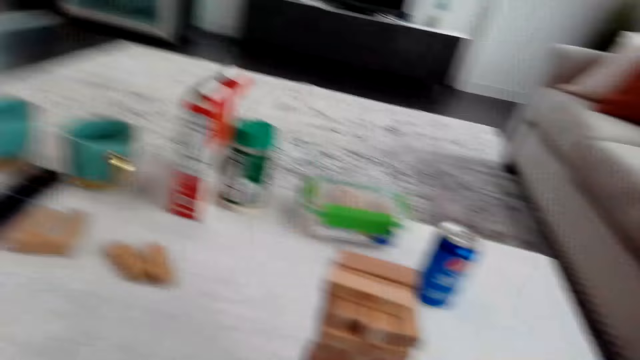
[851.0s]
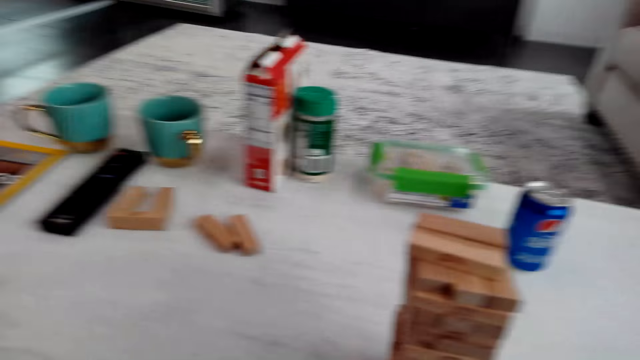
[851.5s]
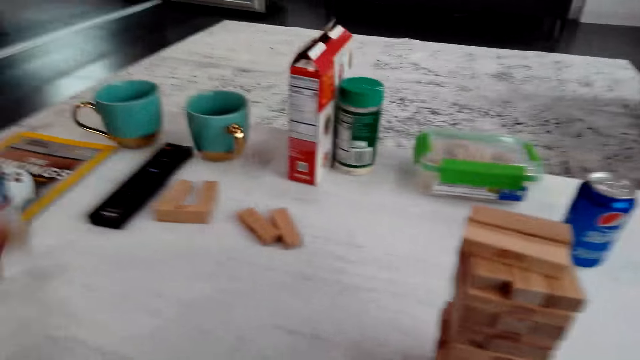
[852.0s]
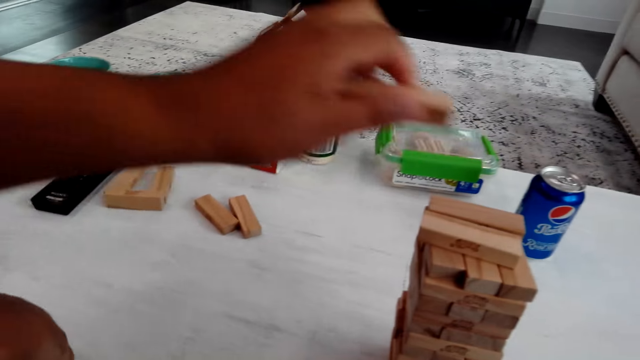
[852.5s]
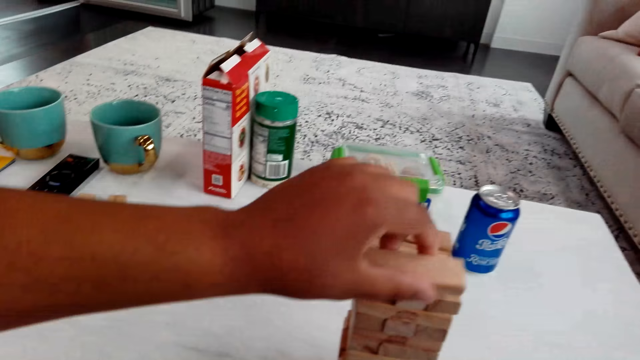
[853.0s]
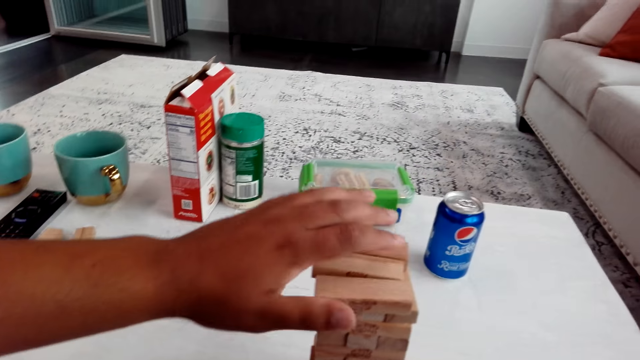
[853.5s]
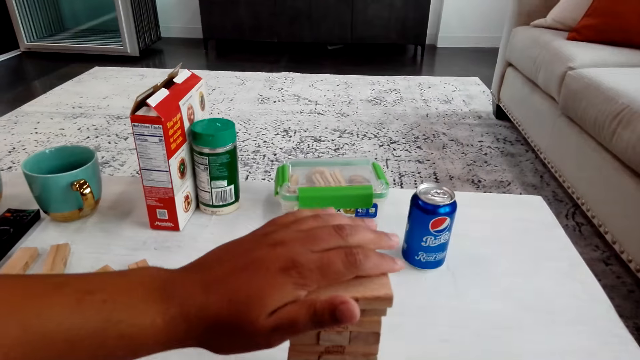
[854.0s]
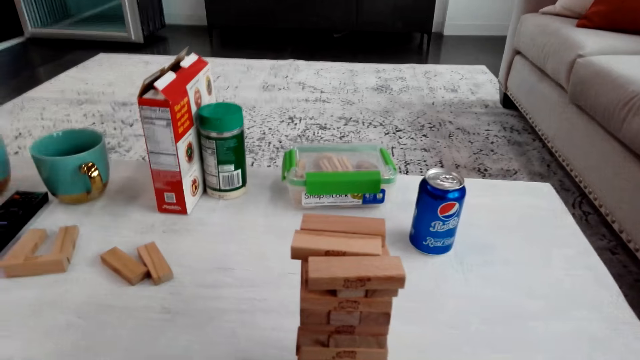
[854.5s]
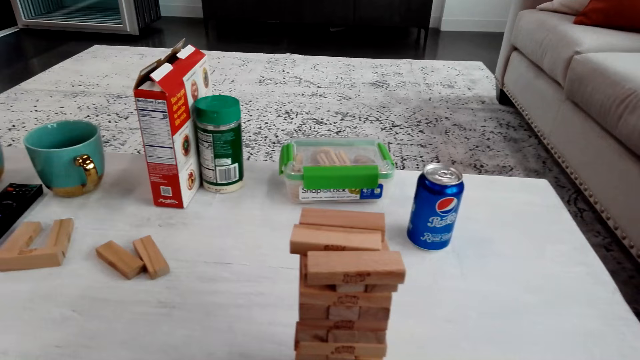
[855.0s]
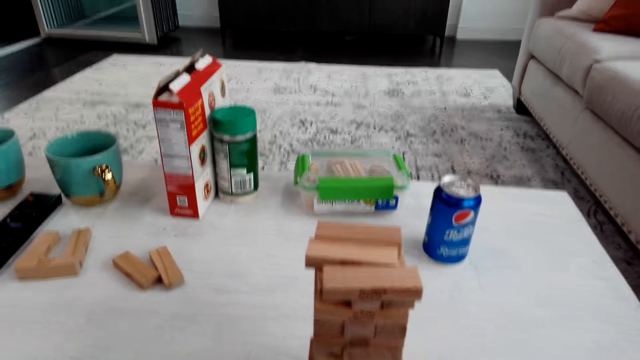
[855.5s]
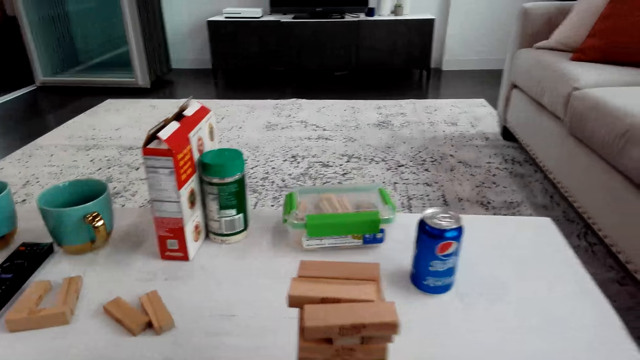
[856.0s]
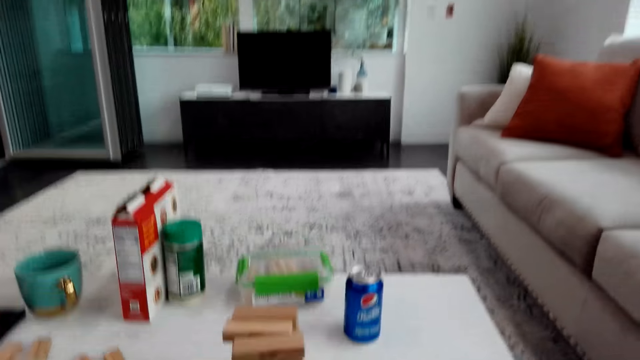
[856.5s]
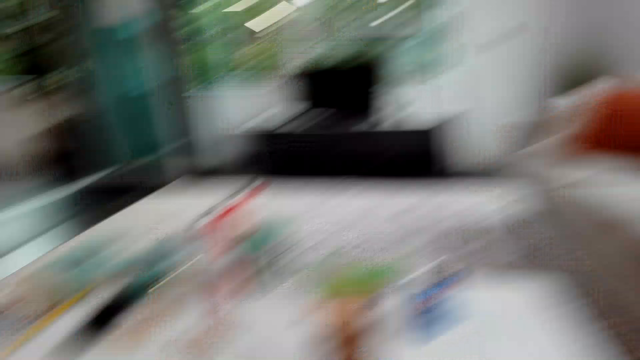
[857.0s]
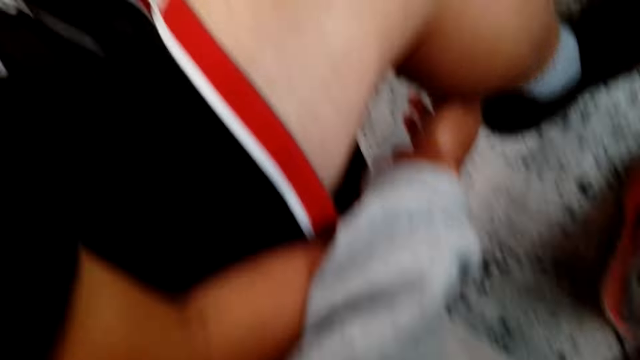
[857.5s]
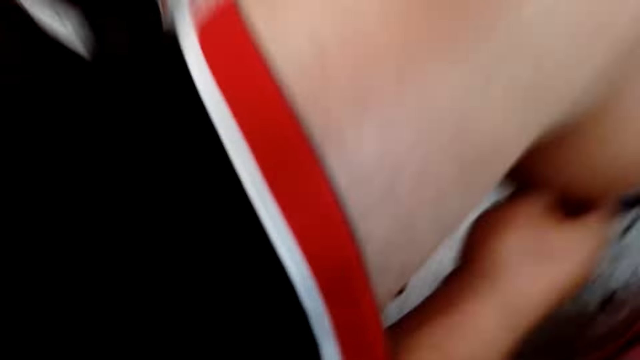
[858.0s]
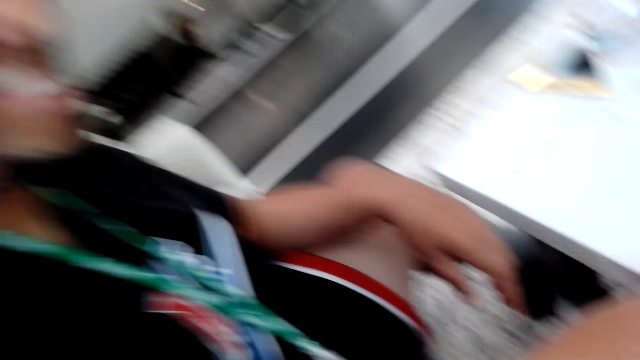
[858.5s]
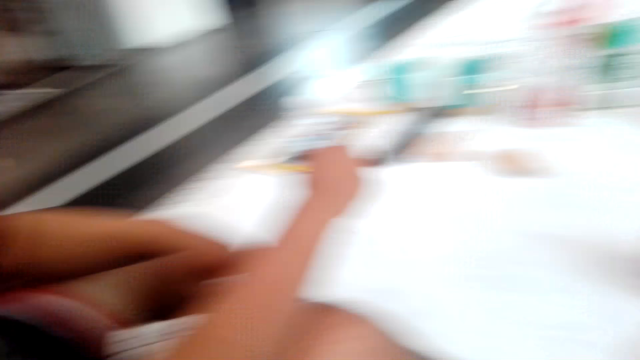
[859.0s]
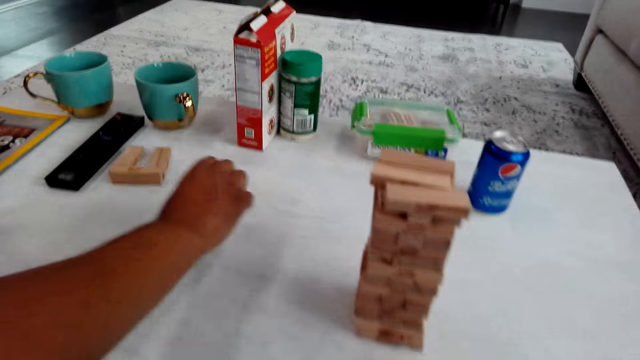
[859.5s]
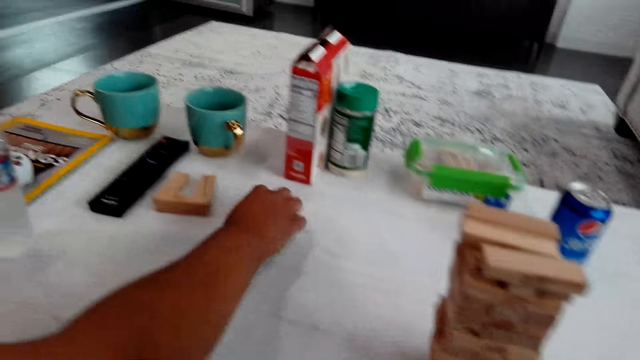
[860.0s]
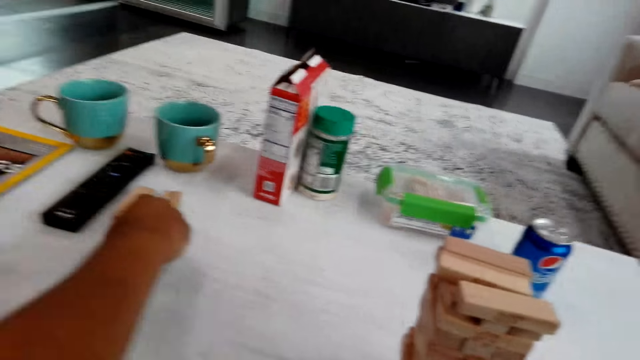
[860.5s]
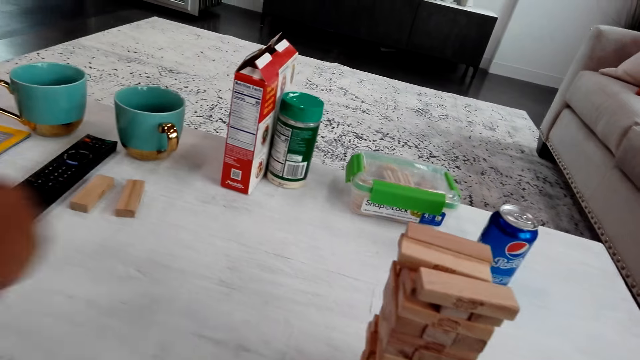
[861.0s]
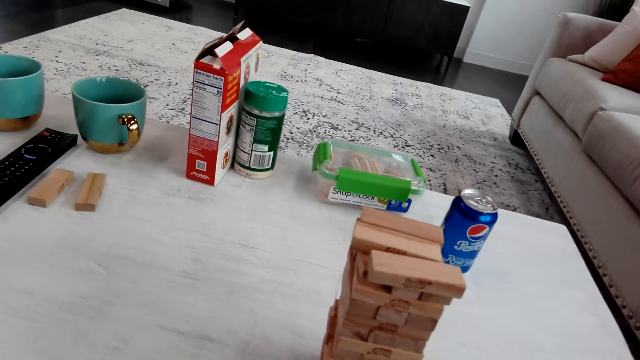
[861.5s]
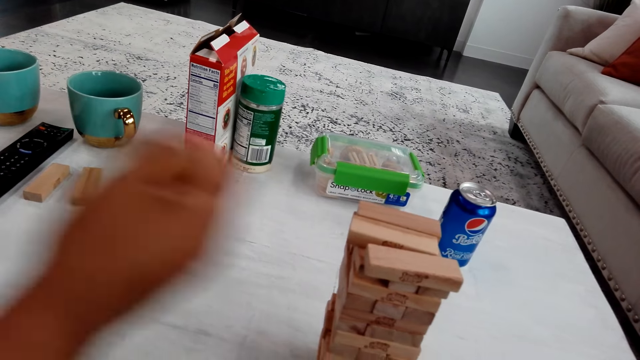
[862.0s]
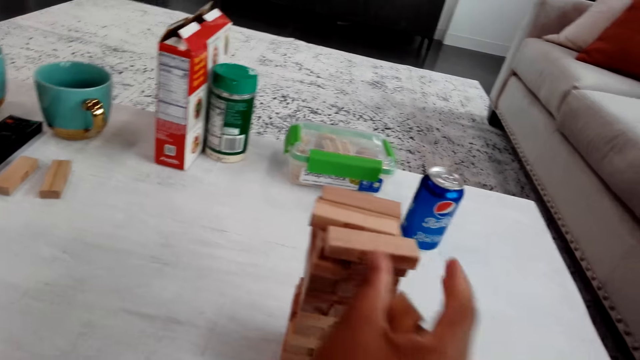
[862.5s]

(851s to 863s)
A man puts a block on other blocks. The man straightens the blocks. The camera wearer touches the man and talks with the man. The man picks up blocks. The man plays the trembling tower. The camera wearer plays the trembling tower.

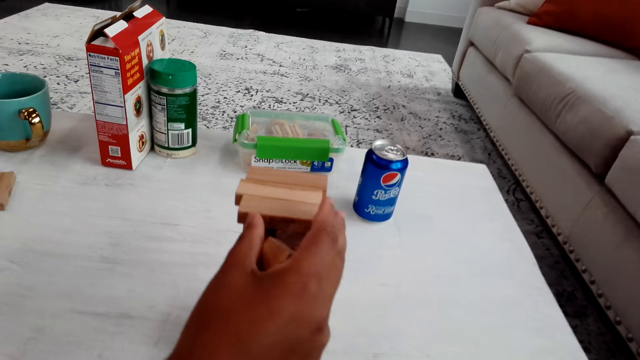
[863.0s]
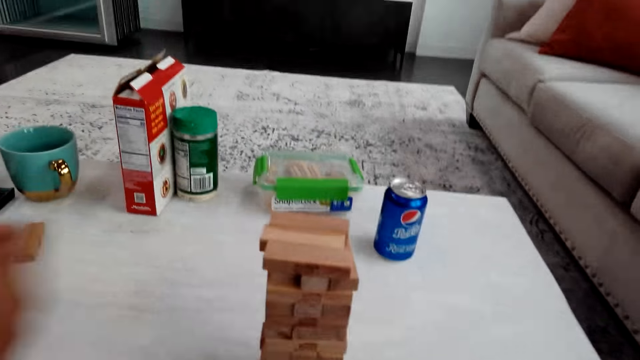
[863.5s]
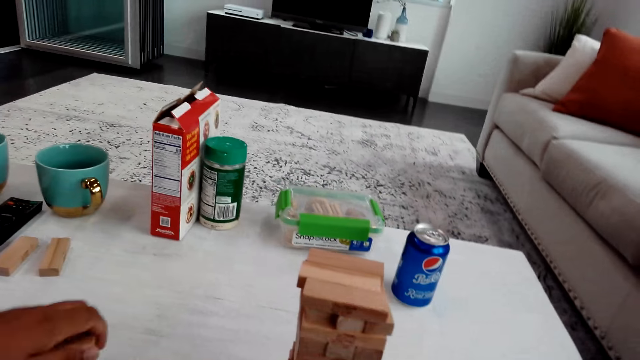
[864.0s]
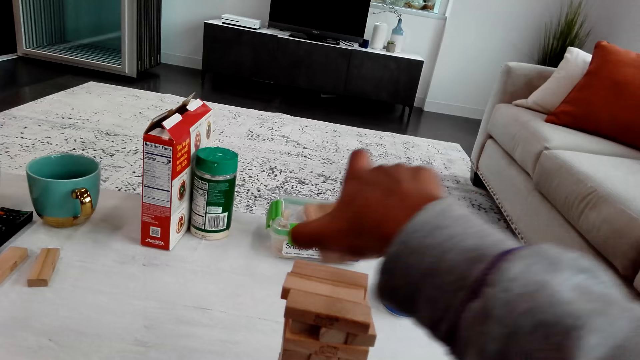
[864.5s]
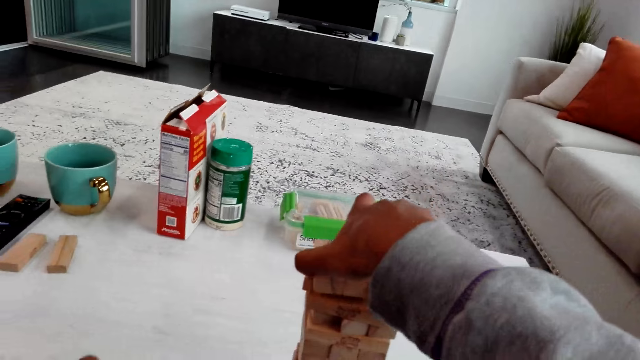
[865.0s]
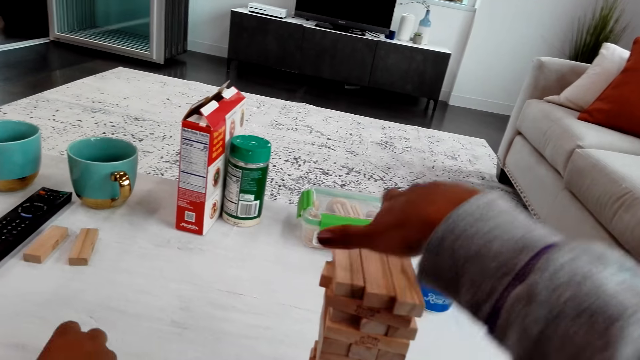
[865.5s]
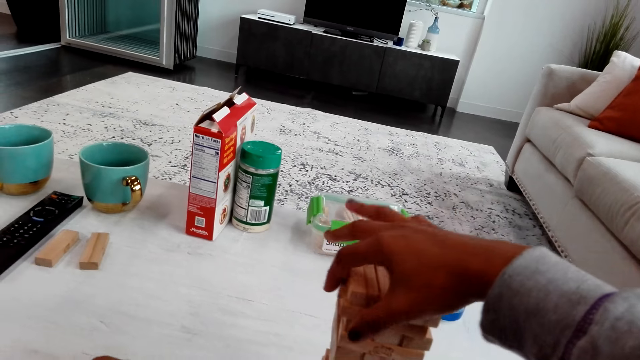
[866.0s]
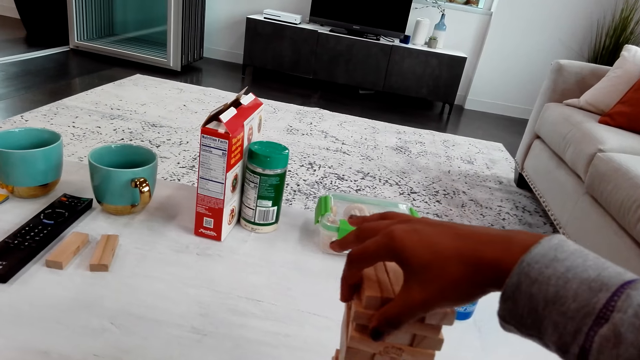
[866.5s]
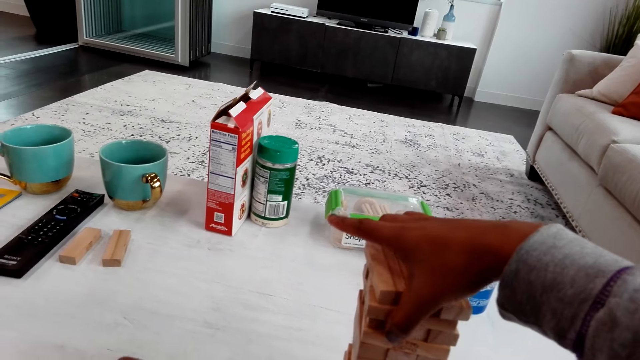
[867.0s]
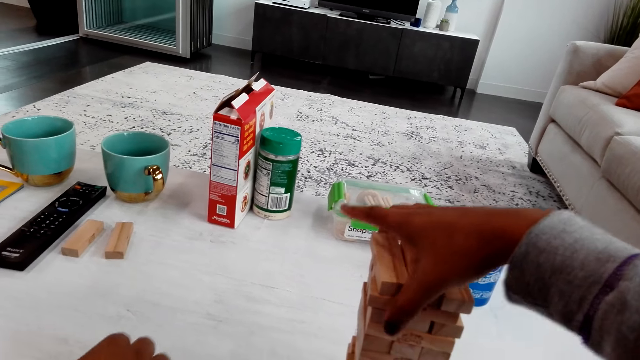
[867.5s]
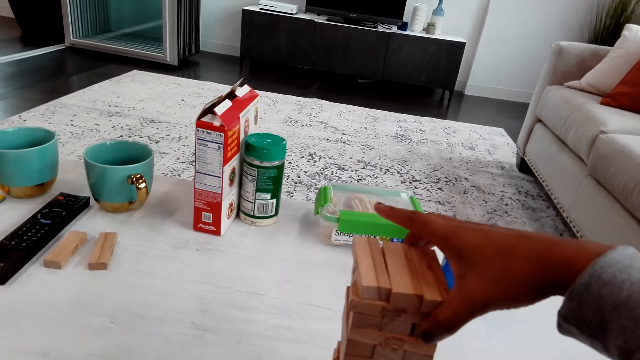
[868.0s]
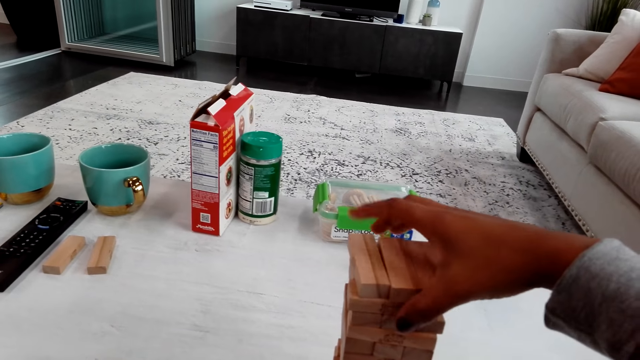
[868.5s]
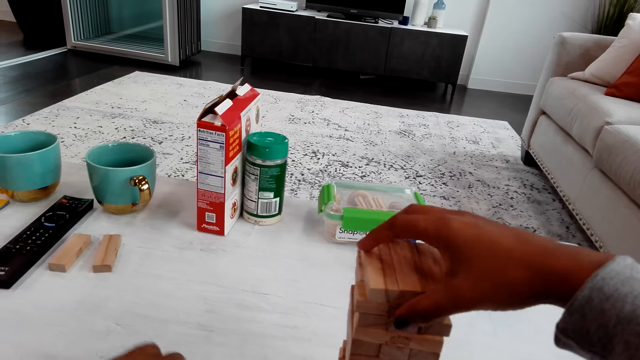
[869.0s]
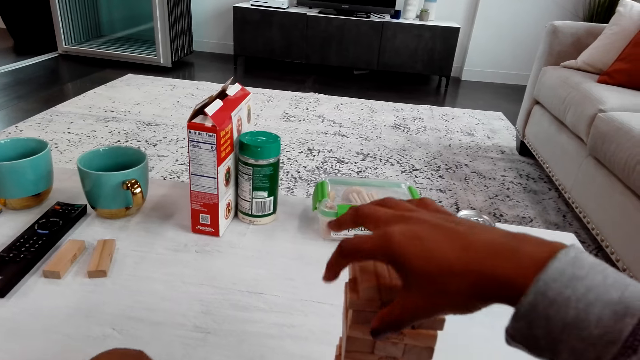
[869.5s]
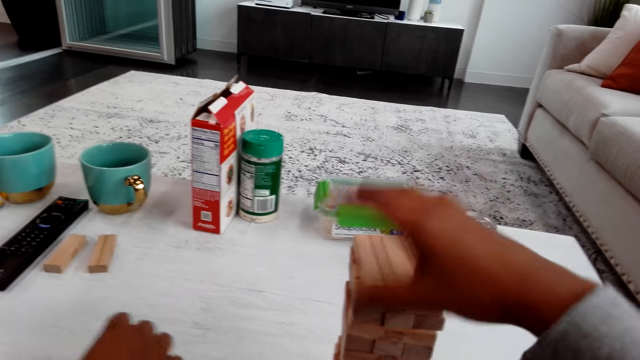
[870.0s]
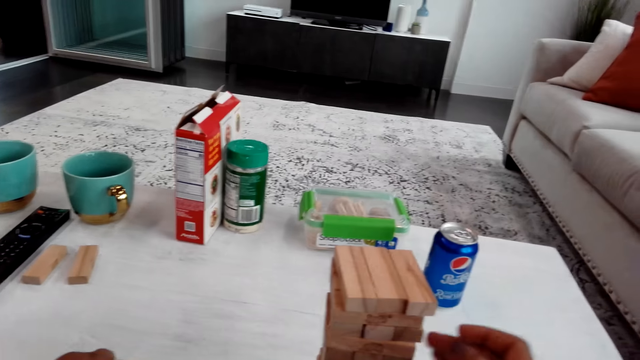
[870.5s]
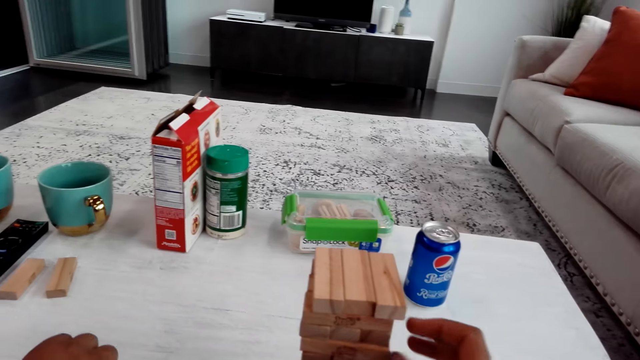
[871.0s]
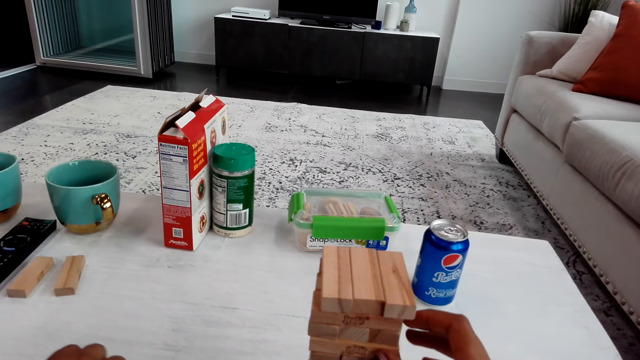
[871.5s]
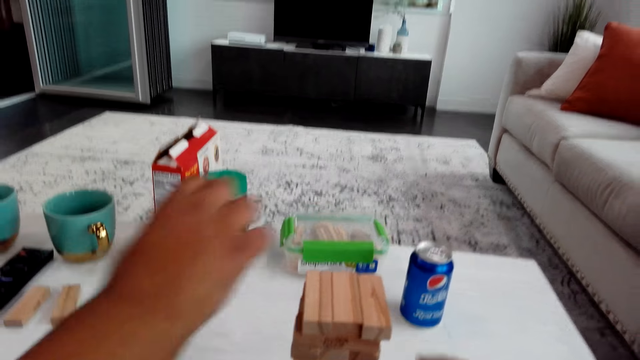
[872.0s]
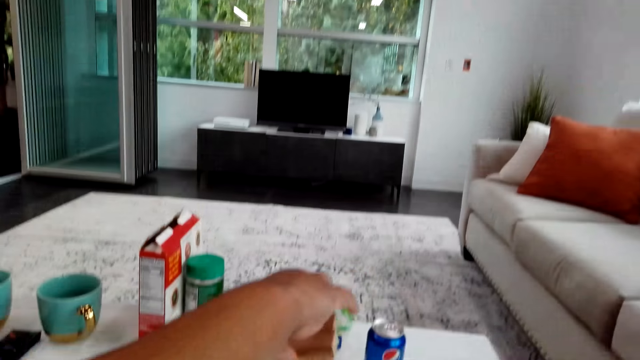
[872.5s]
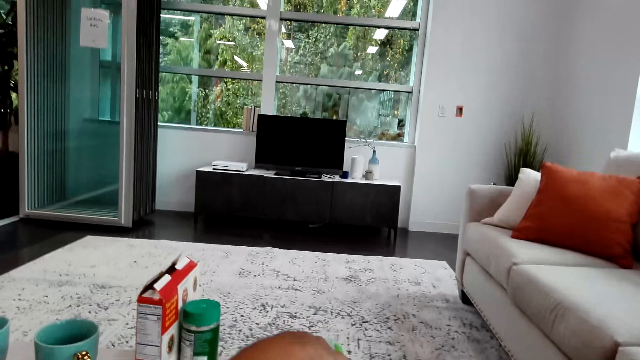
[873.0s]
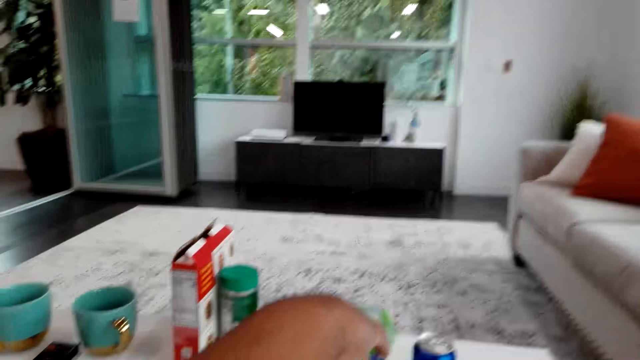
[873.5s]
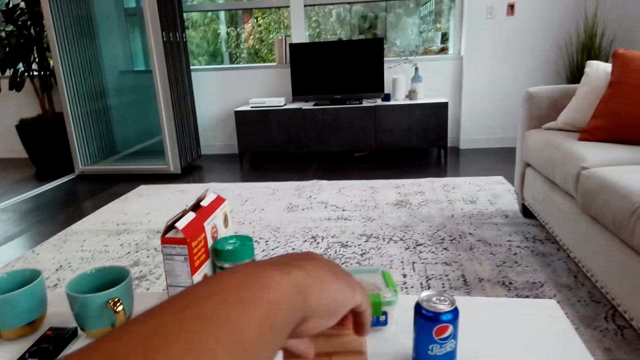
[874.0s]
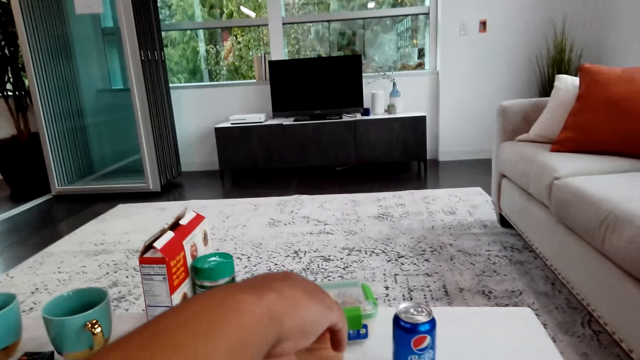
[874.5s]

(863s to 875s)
A man moves blocks. The camera wearer puts a wood block on other blocks. The man moves his hand. The camera wearer straightens the wood blocks. The man puts a block on other blocks.
